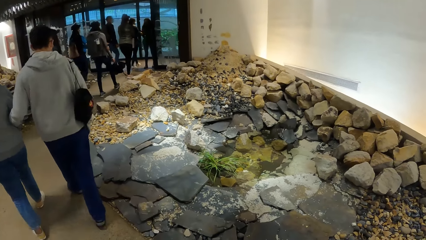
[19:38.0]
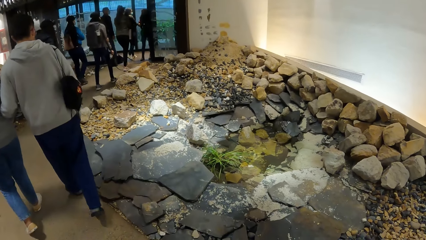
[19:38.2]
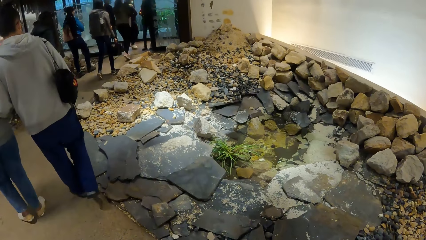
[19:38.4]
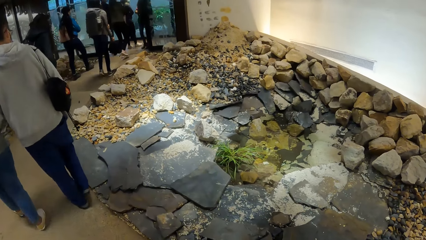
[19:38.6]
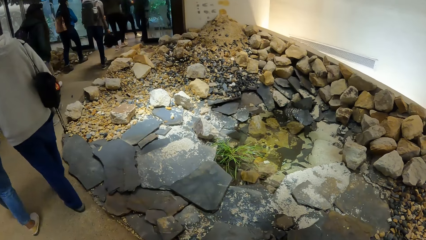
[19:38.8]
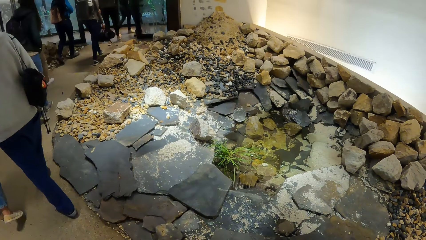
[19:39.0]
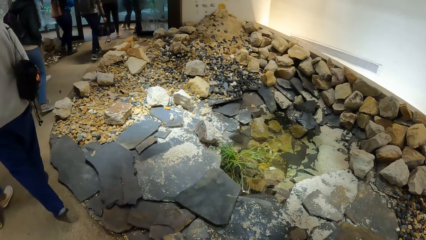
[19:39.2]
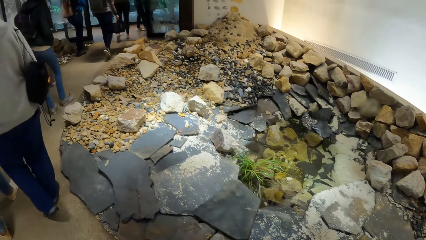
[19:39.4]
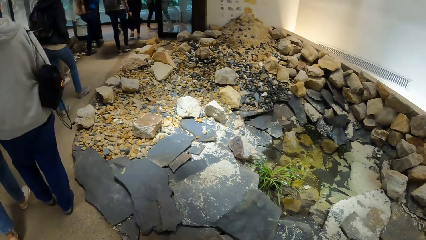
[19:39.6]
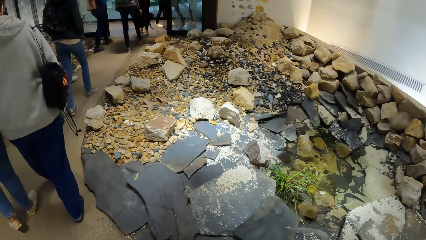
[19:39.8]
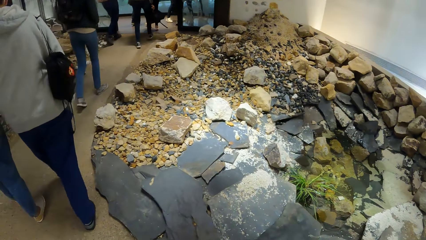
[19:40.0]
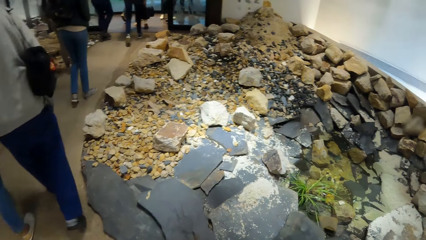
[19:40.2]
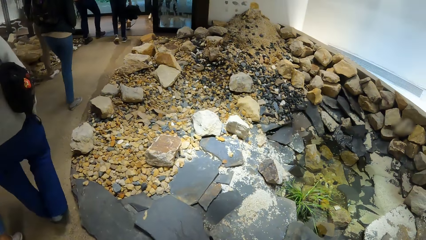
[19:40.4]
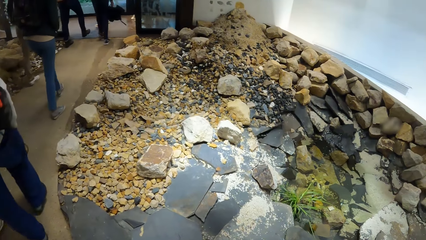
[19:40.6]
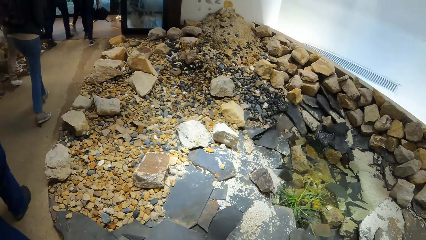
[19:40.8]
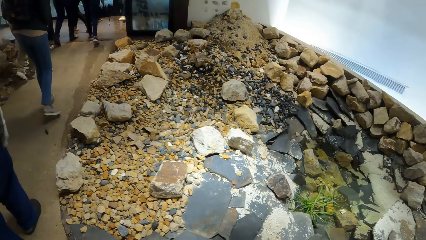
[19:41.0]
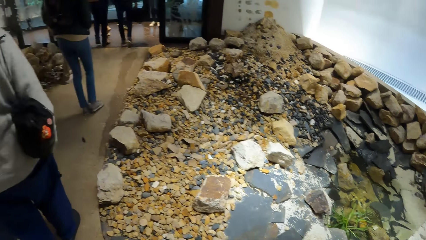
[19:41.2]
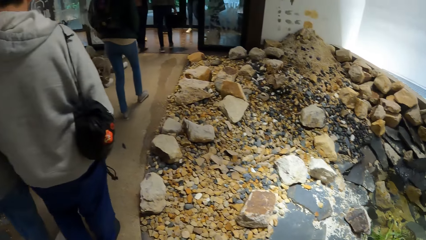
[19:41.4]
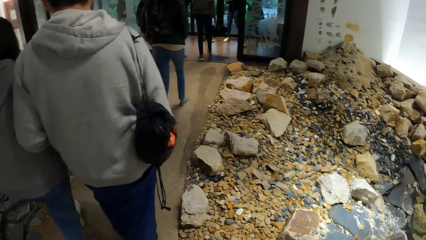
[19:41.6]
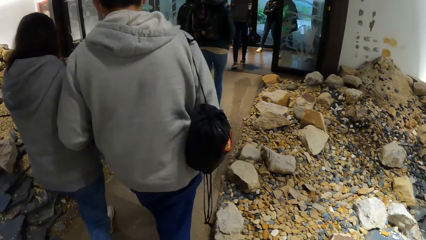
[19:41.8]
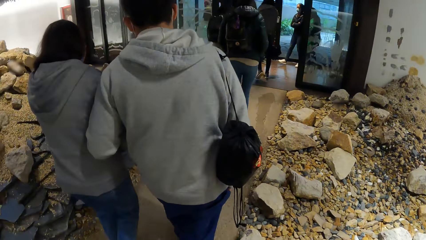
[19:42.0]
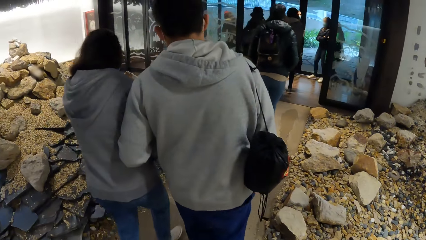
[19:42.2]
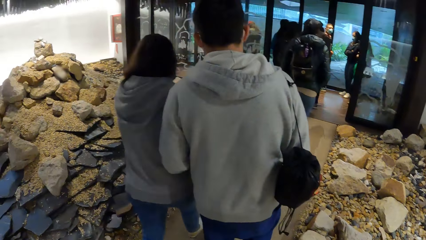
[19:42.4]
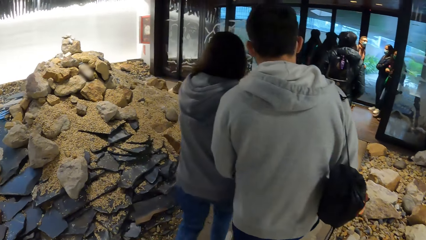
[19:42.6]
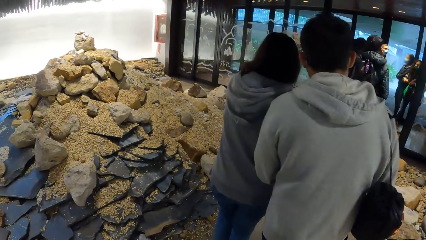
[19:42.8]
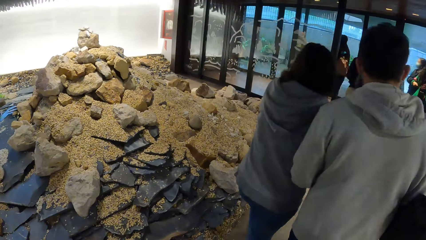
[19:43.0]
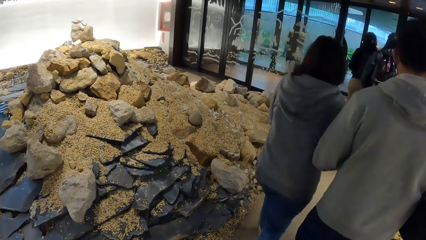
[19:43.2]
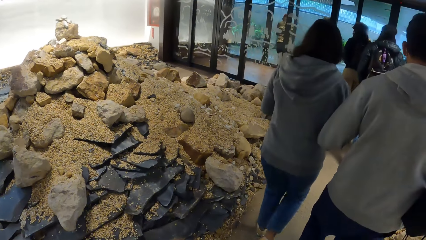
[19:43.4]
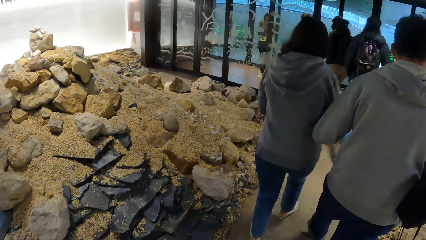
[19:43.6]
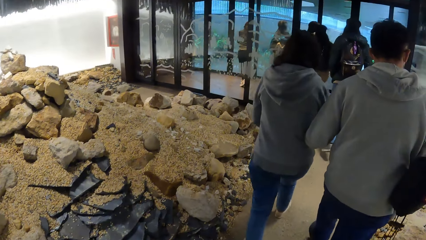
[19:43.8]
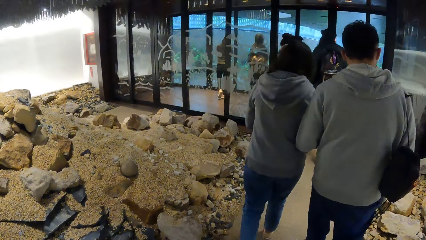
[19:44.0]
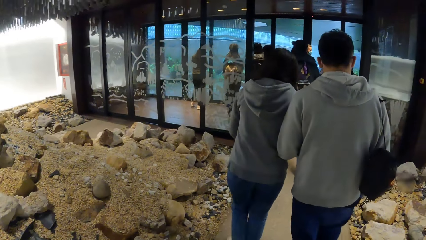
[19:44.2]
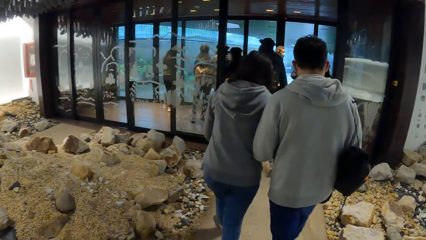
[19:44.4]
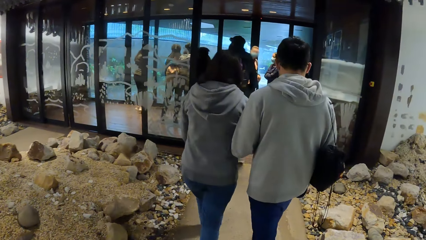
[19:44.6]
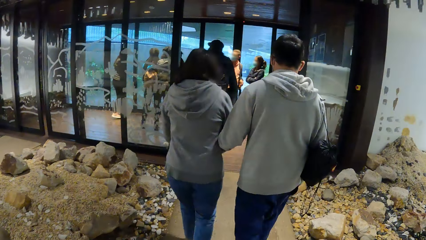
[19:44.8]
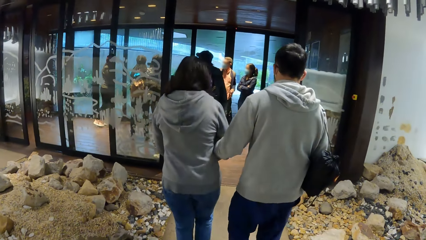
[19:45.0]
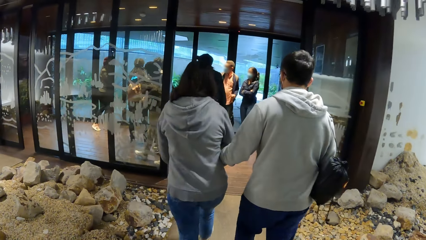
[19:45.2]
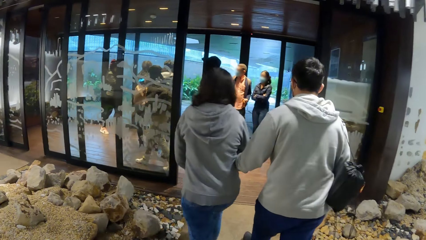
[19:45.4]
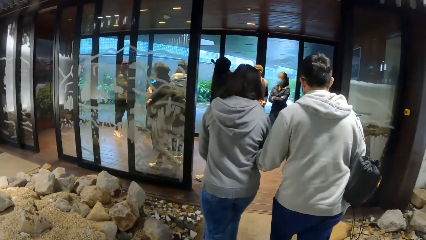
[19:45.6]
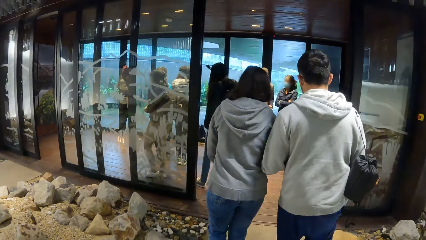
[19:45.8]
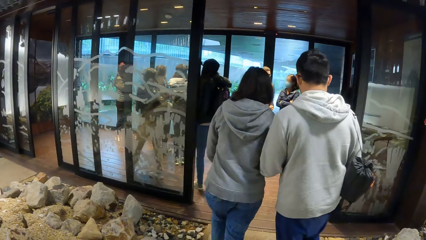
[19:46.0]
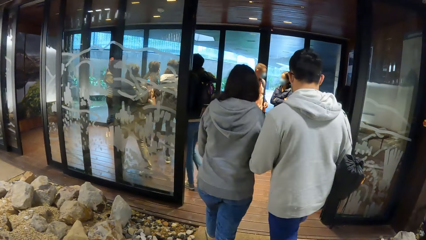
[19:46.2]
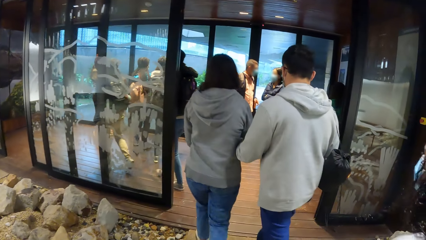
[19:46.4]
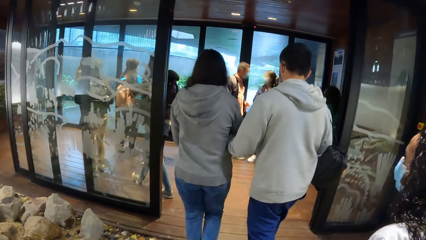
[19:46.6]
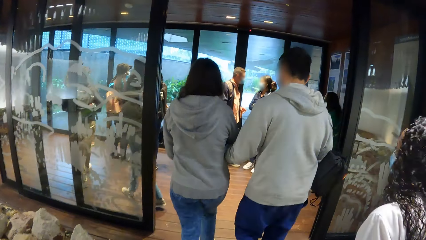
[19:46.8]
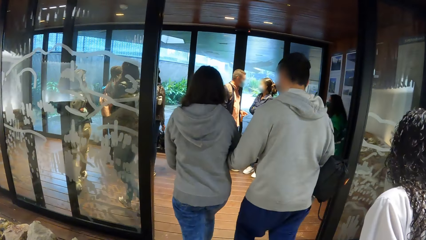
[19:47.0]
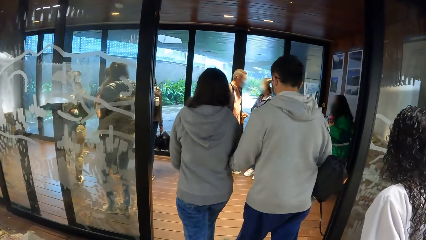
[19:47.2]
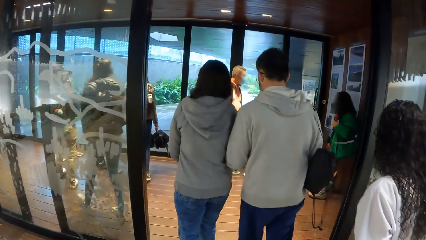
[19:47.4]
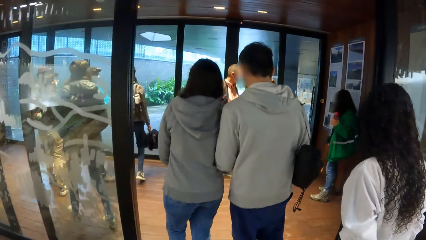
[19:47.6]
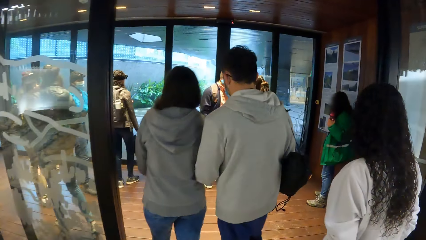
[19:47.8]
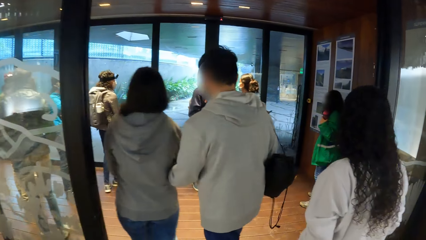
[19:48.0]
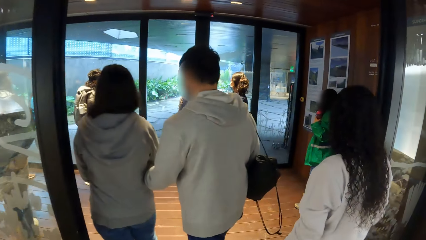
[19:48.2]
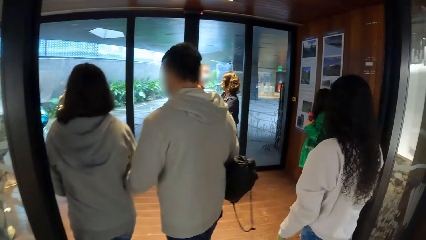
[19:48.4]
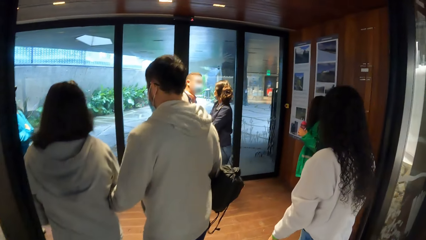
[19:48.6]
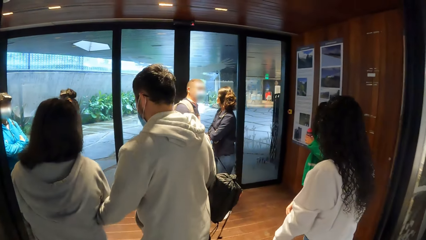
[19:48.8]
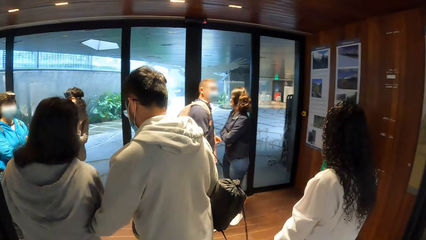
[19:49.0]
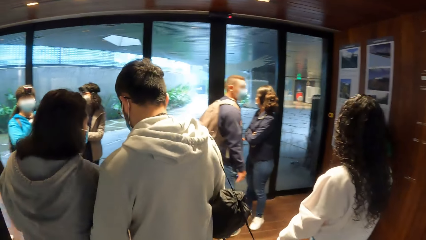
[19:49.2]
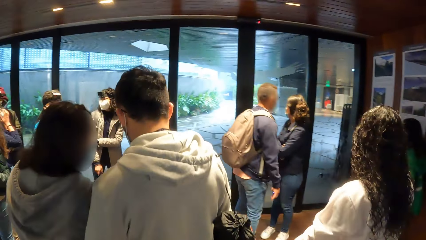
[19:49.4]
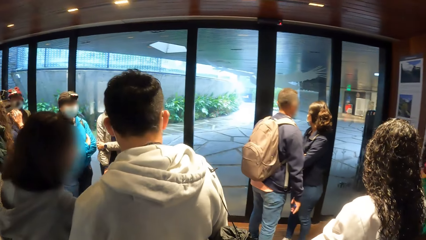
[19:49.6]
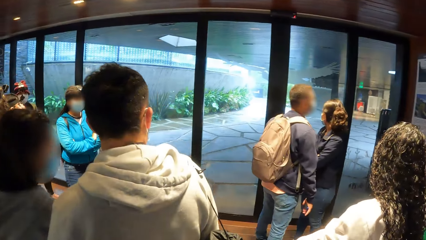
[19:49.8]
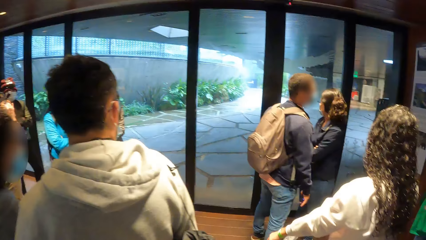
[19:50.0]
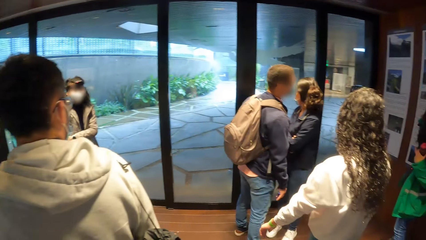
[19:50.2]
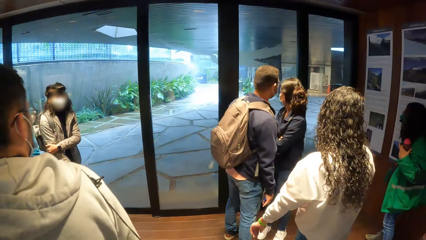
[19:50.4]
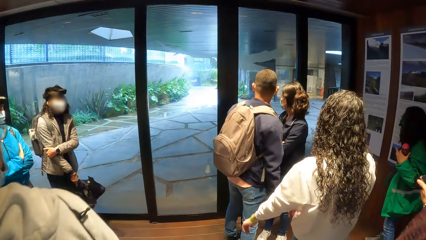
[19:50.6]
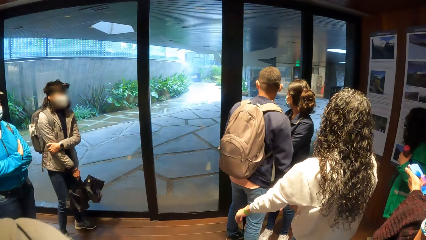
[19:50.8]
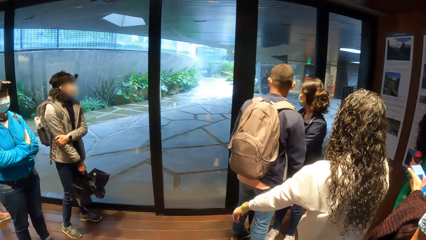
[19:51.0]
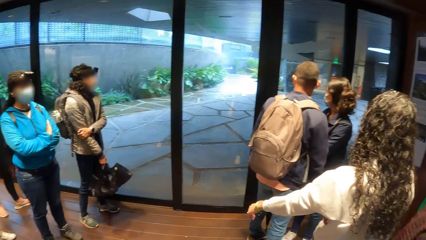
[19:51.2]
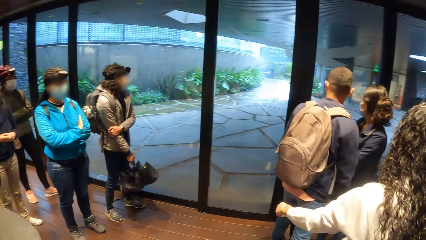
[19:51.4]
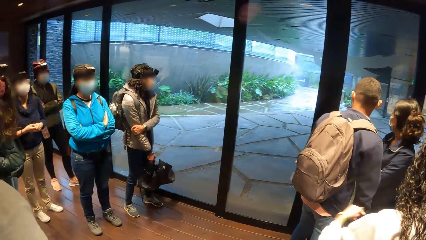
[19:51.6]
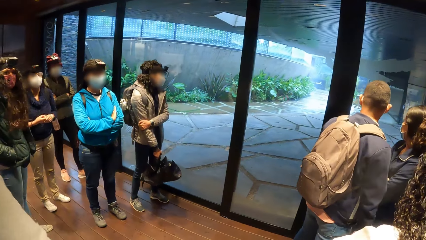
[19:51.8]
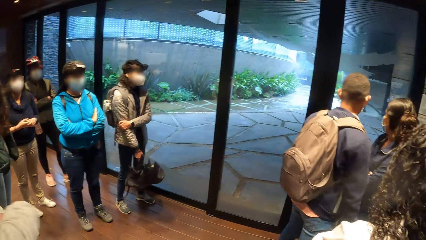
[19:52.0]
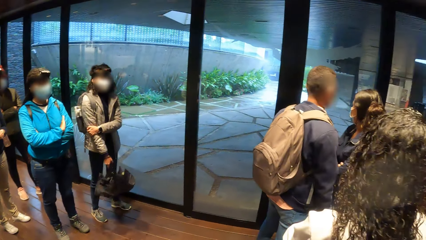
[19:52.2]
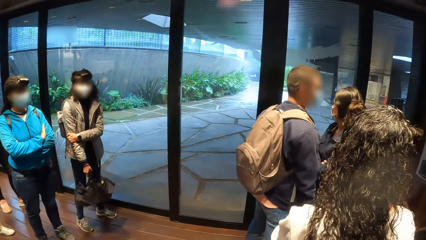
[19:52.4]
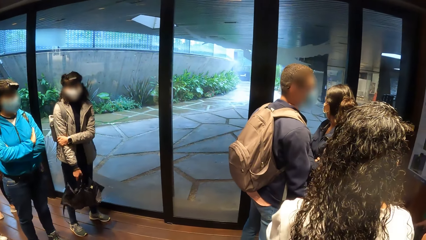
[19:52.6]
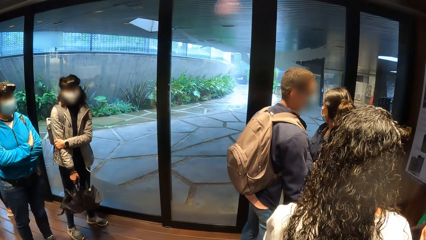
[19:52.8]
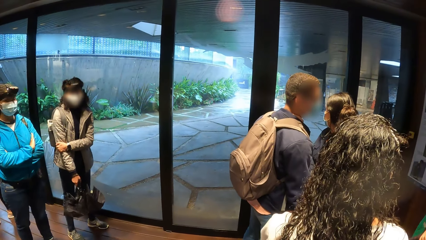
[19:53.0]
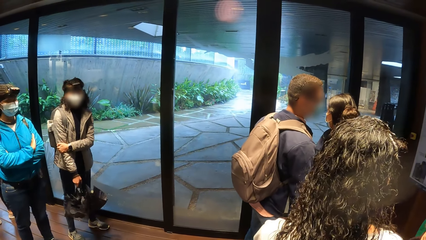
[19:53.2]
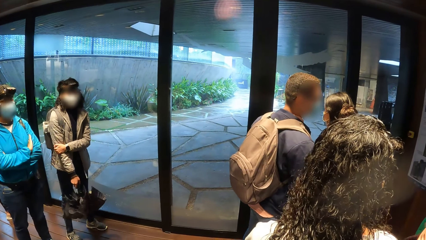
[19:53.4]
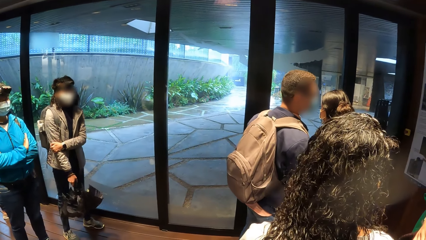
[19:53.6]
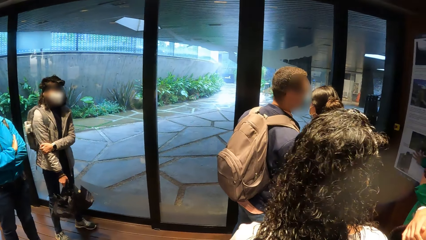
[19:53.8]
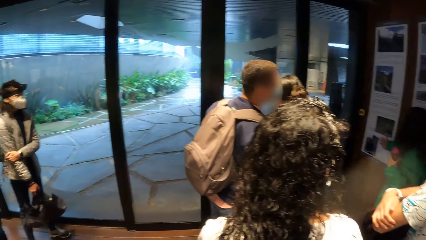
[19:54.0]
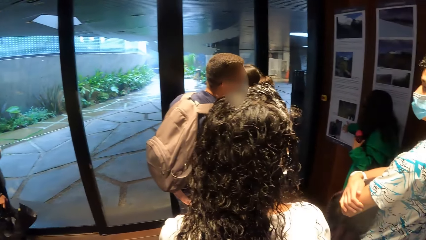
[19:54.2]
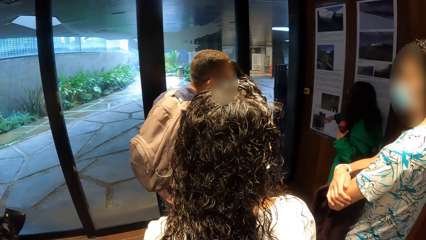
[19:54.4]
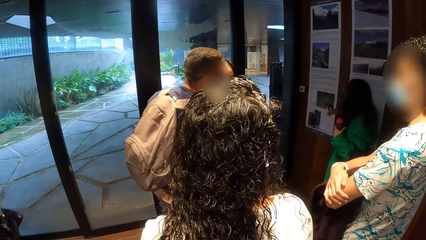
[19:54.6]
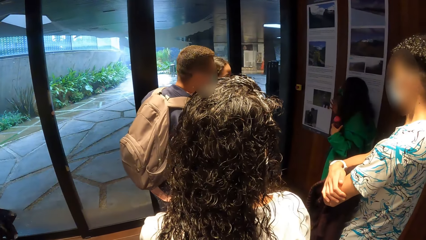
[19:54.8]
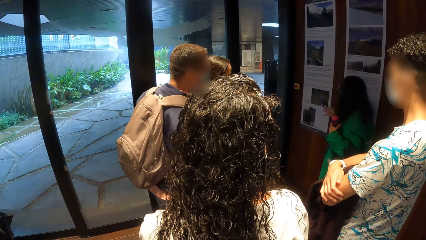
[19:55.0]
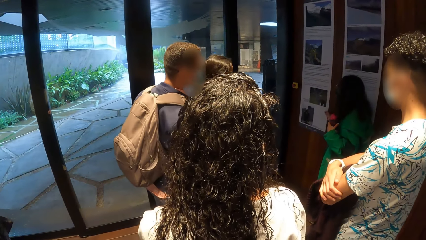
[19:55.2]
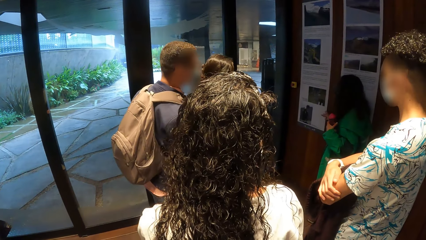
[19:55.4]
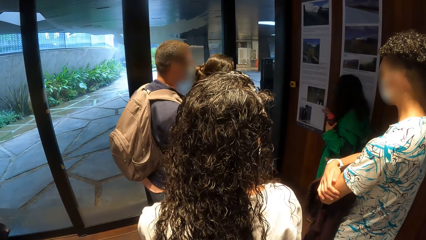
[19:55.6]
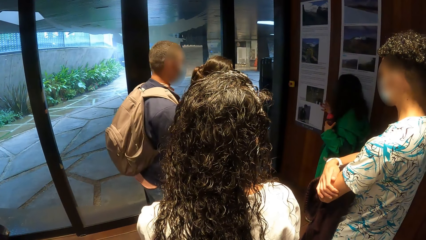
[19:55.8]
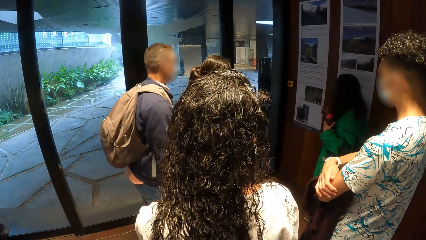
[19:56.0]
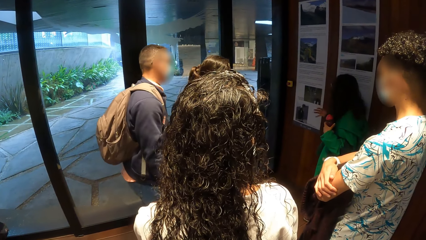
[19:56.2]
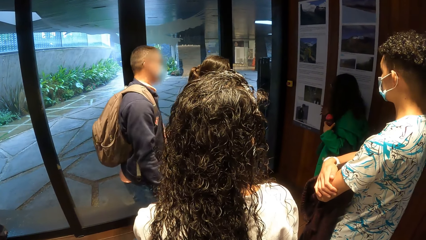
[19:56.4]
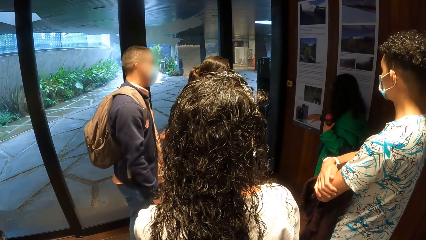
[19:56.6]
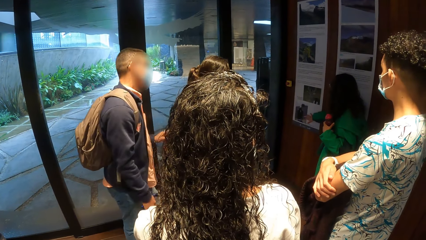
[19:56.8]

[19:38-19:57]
The camera wearer walks into a room. They stare around. A woman explains the pictures on the wall.
